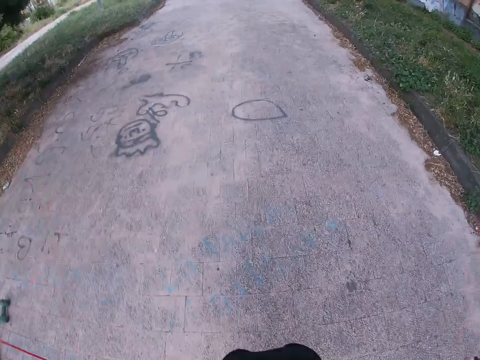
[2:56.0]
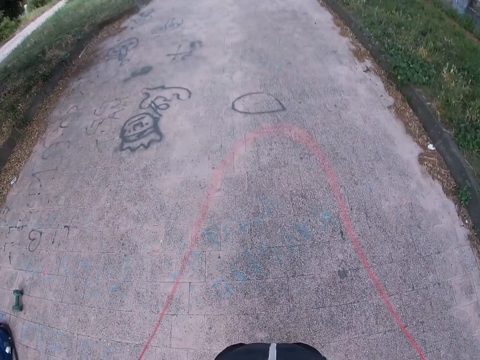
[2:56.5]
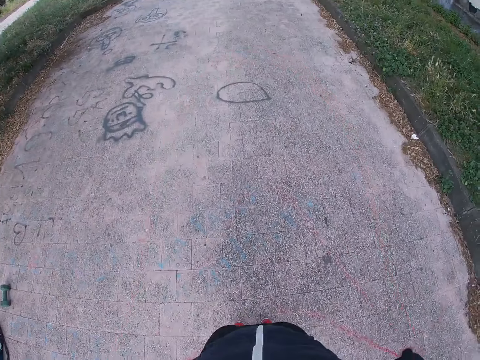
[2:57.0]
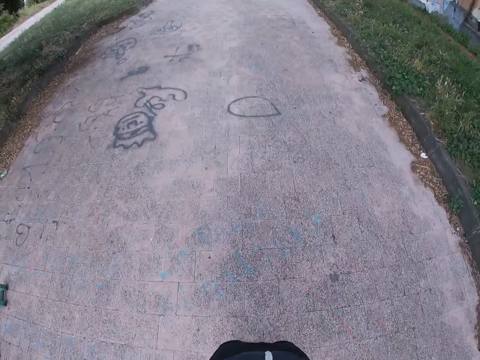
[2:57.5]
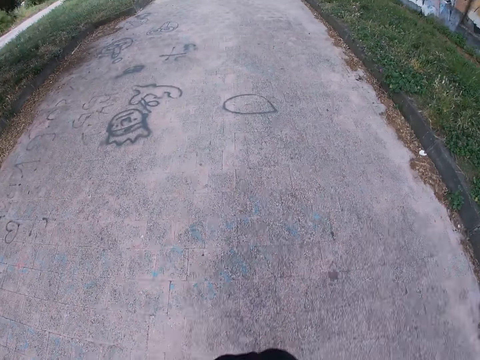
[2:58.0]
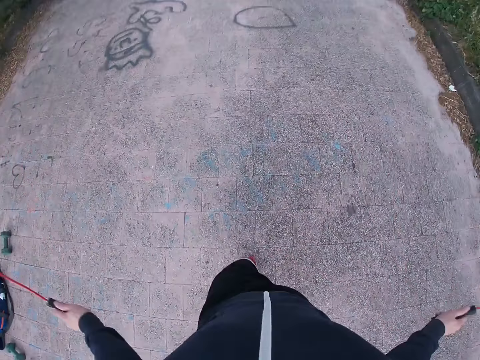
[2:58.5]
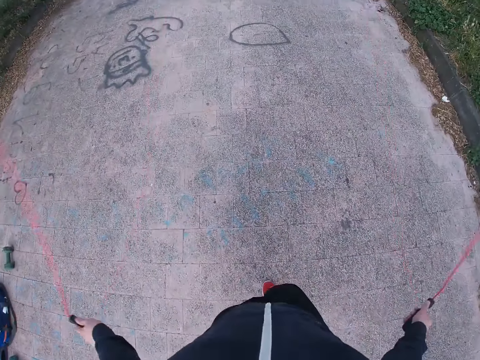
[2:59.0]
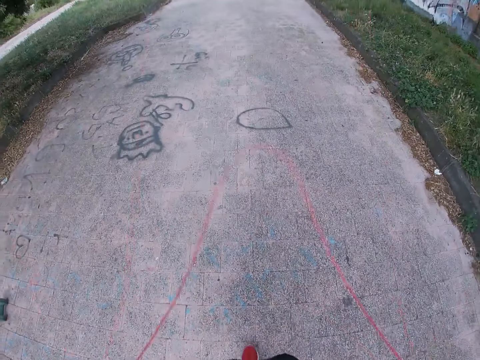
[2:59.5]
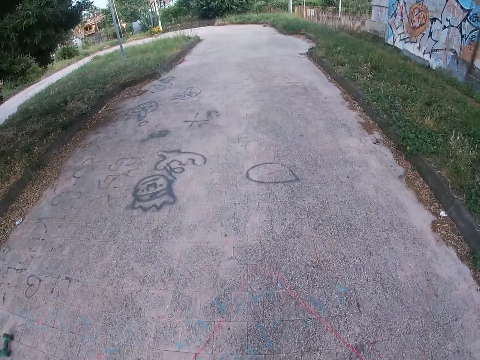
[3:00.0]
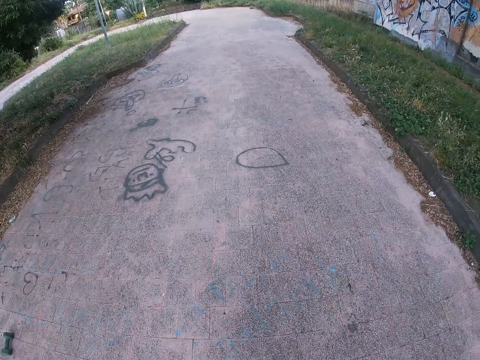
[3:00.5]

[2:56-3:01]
The camera wearer skips rope.

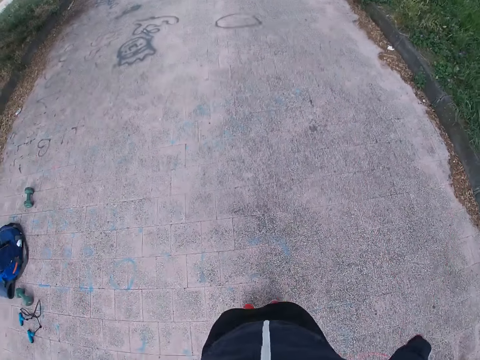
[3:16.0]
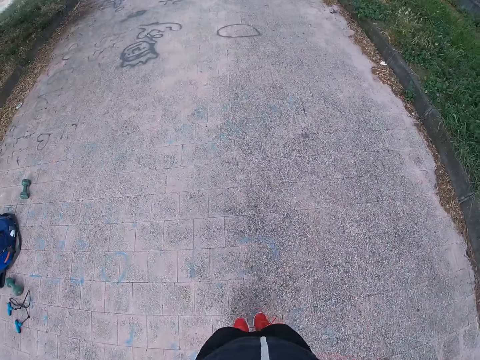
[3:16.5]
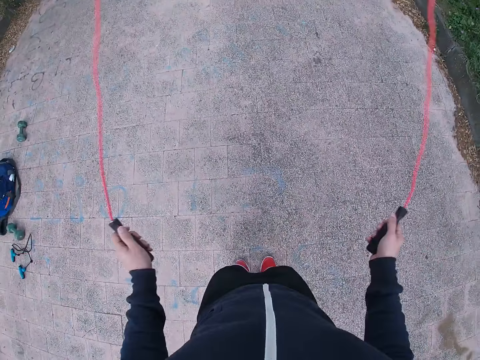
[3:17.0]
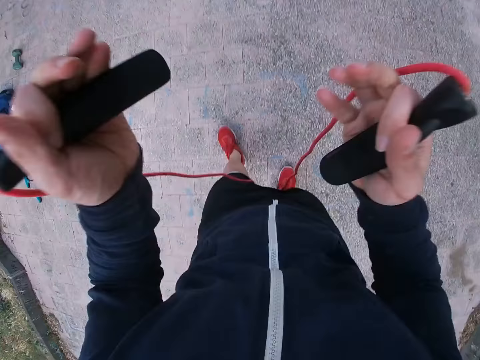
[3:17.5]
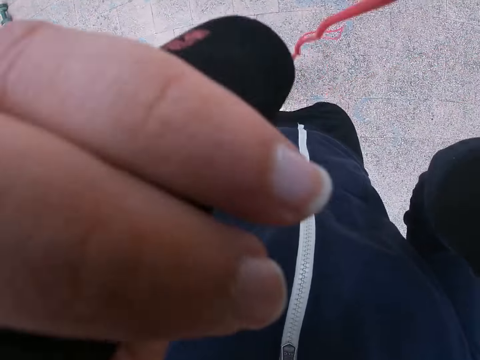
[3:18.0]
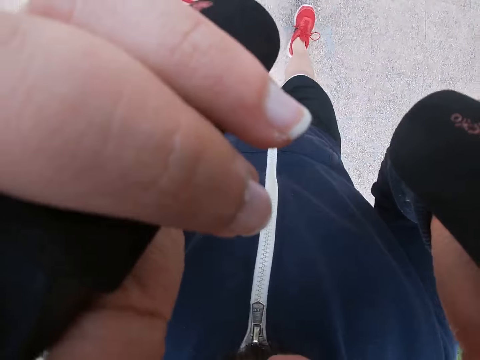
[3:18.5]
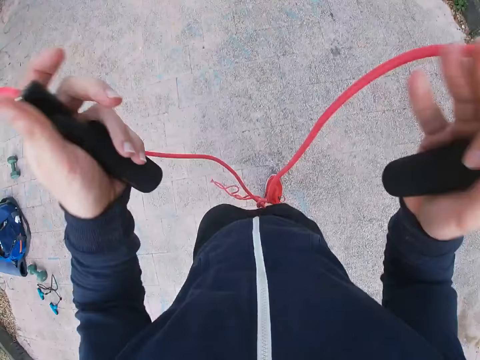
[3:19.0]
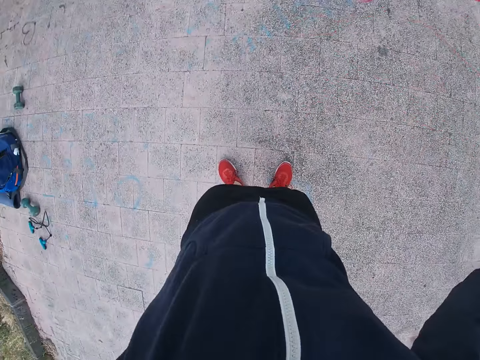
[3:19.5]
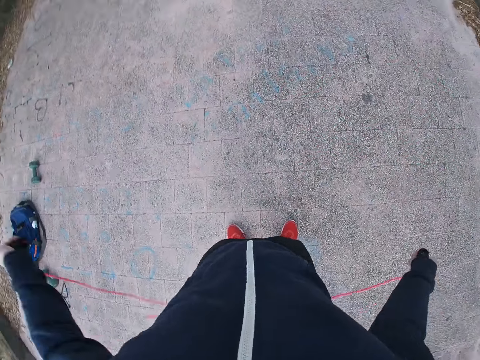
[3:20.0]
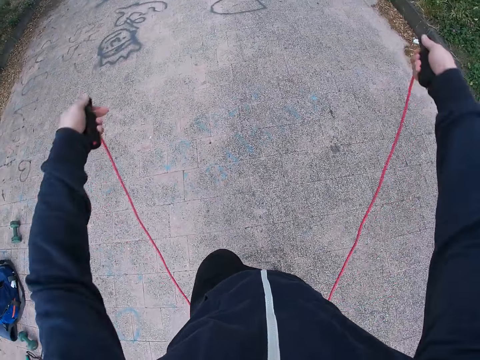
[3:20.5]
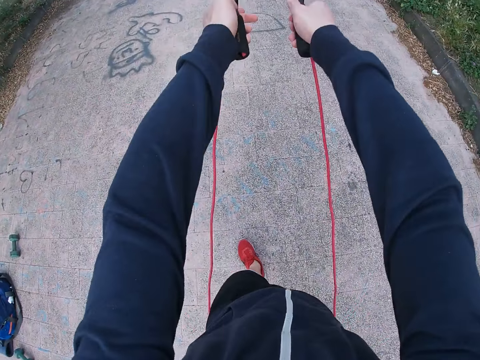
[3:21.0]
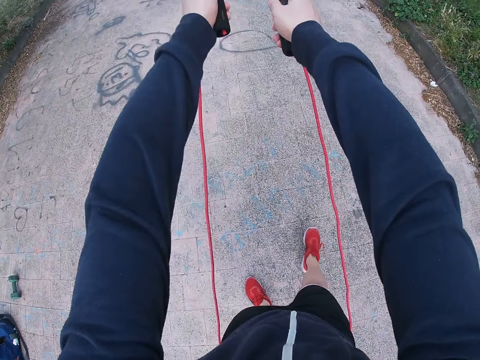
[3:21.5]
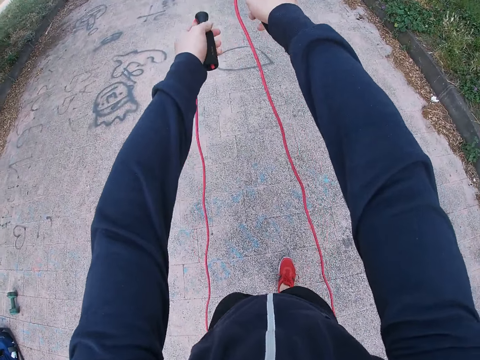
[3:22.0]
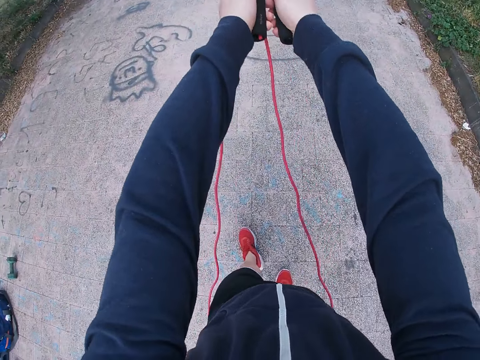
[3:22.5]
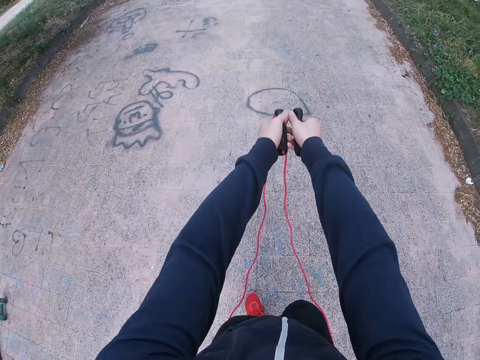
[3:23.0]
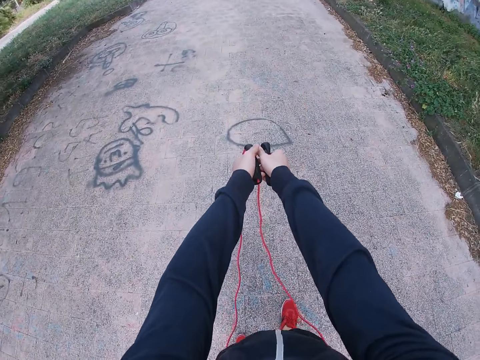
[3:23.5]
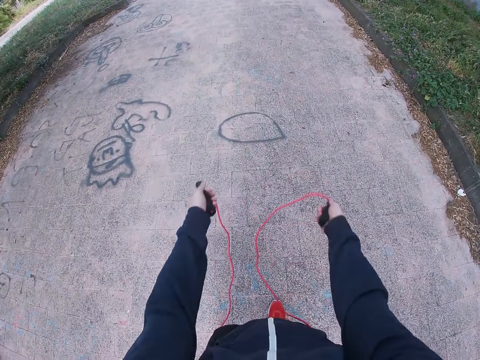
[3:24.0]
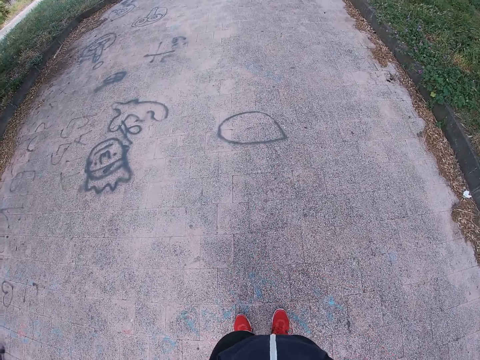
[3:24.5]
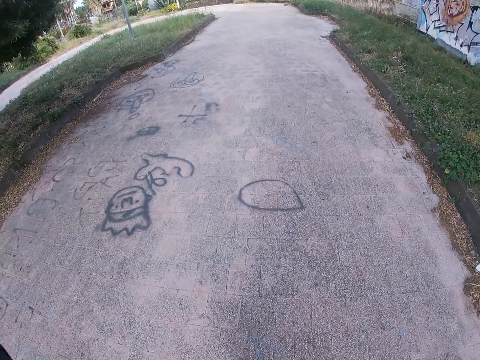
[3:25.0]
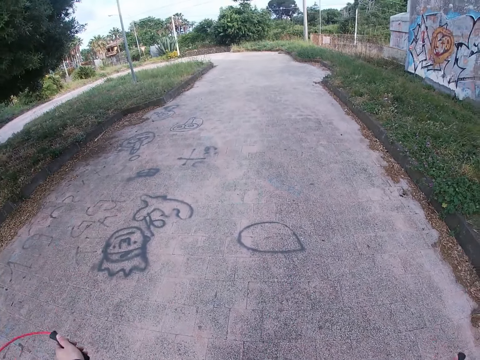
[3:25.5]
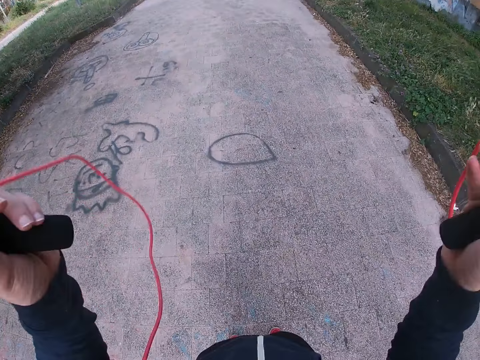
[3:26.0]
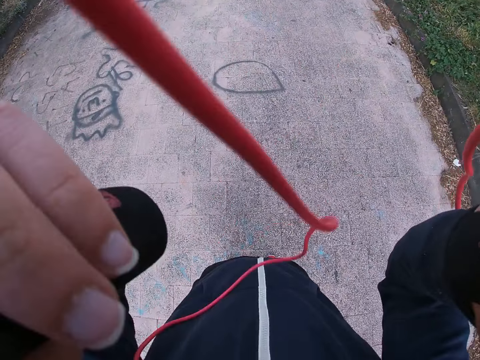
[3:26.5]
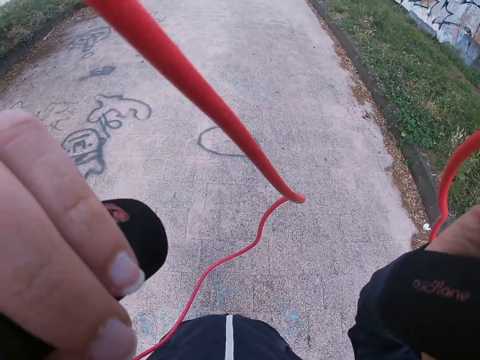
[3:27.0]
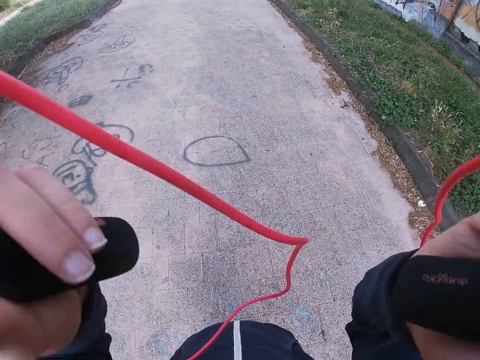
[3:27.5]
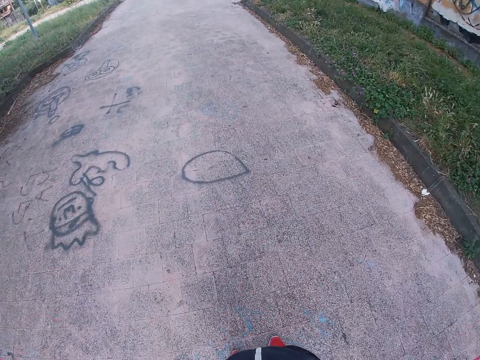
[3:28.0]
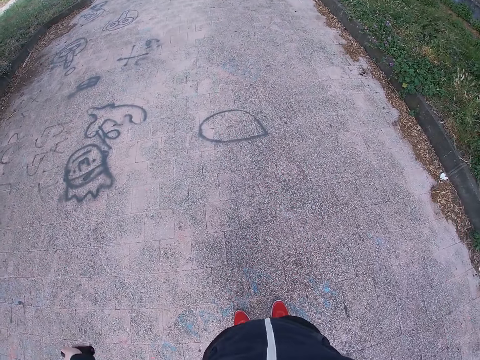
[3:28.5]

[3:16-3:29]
The camera wearer stops skipping rope. They adjust the camera. They turn the skipping rope. They move forward and straighten the skipping rope. They walk on the pavement. They turn the skipping rope. They adjust the camera. They stop on the pavement and hold up the skipping rope.

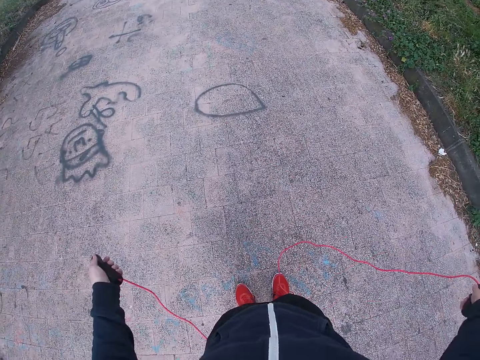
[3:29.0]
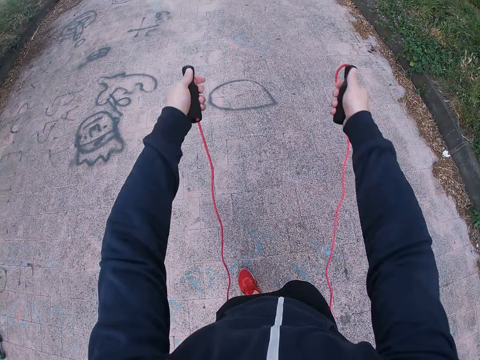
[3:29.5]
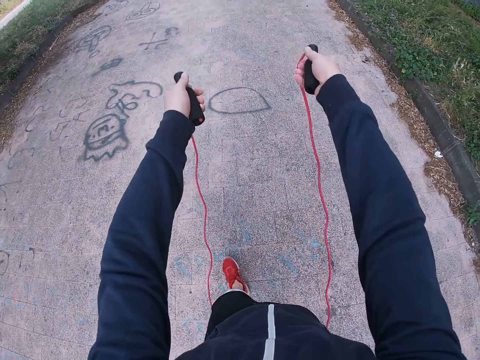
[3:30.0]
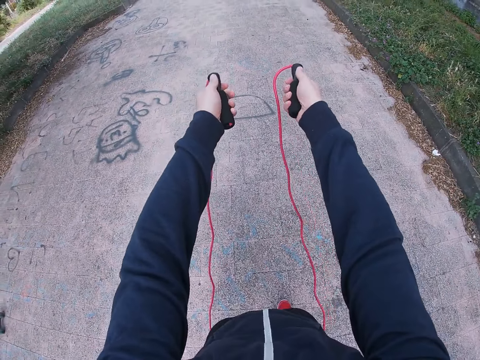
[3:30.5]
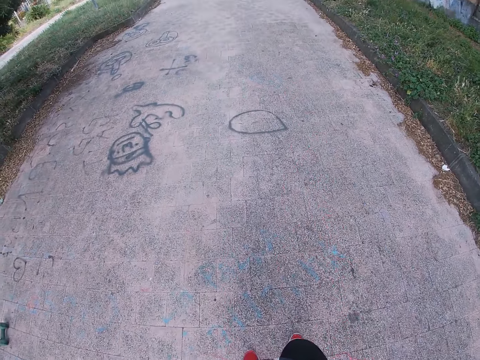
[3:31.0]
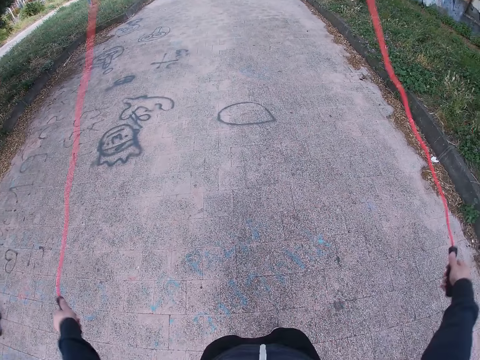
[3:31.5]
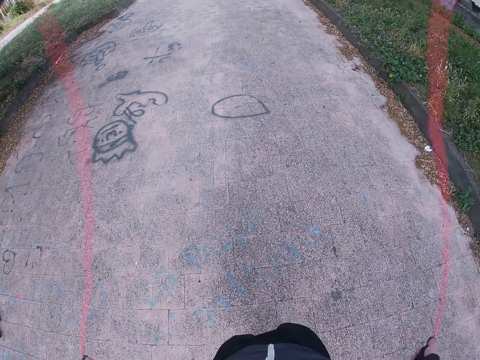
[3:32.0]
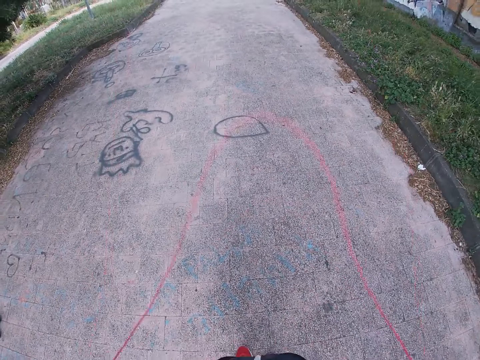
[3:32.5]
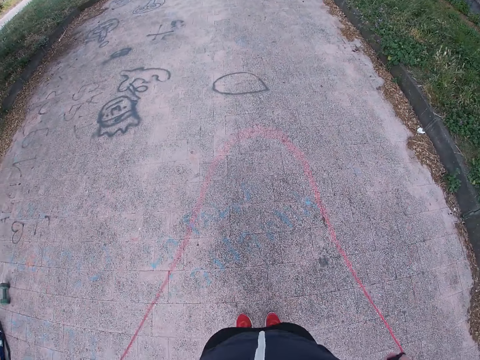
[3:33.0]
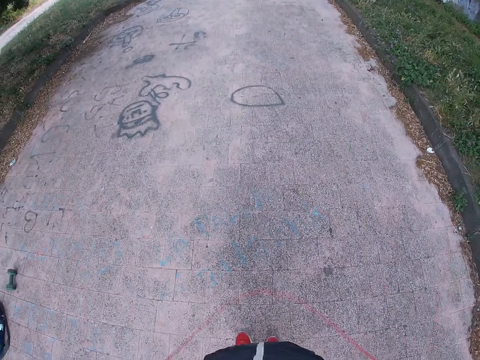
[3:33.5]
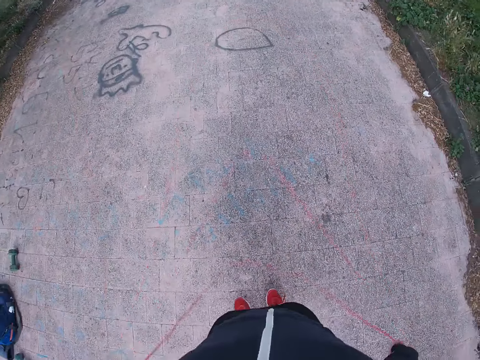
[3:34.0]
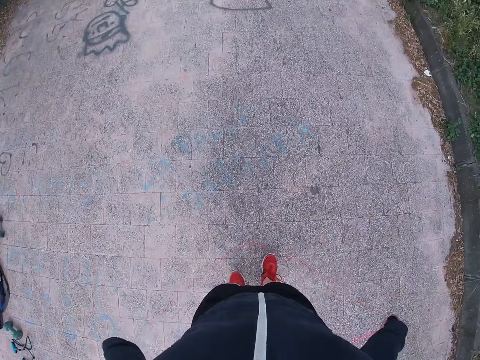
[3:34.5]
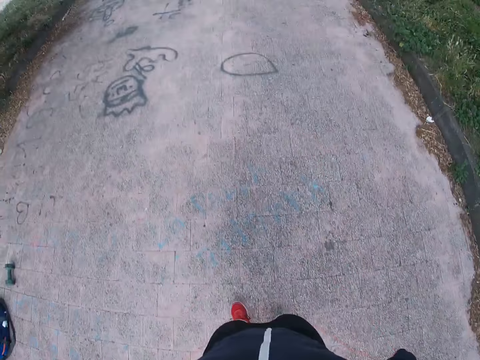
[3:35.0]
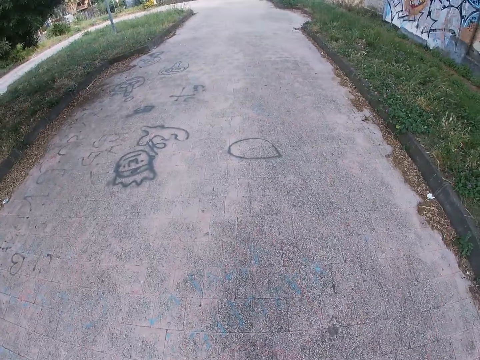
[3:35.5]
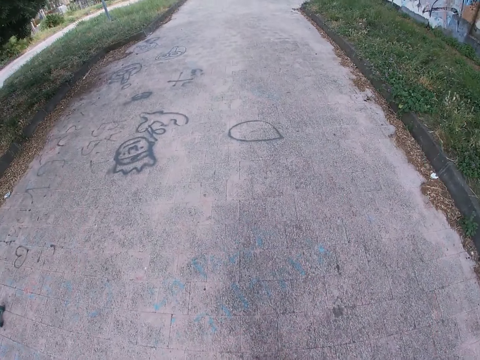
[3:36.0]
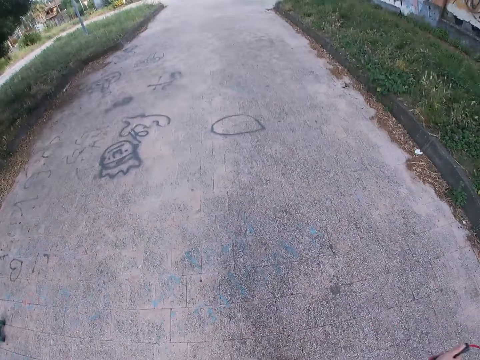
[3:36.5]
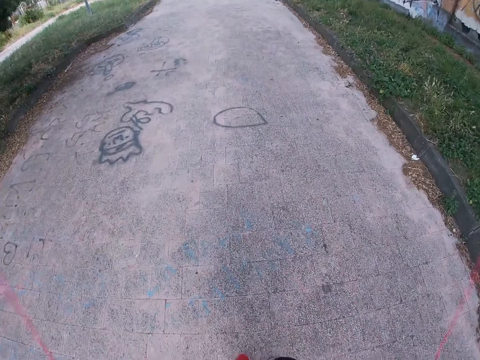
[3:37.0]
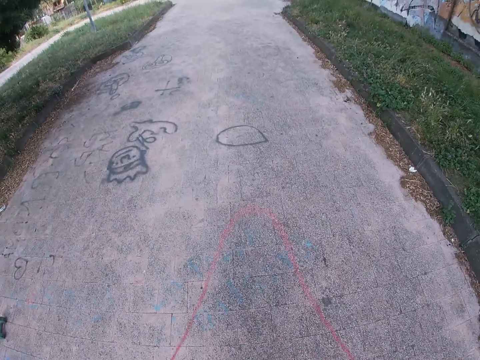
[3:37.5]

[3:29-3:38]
The camera wearer straightens the skipping rope. They jump using the skipping rope.
